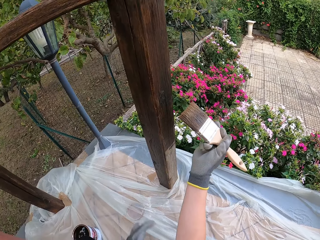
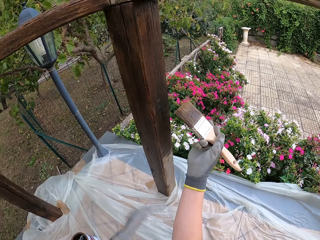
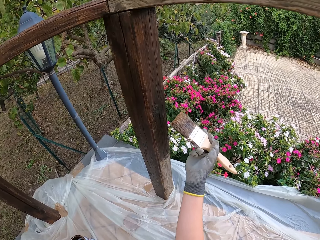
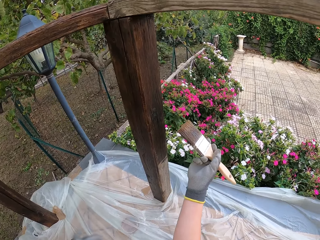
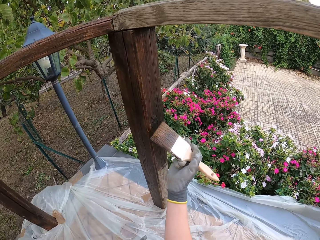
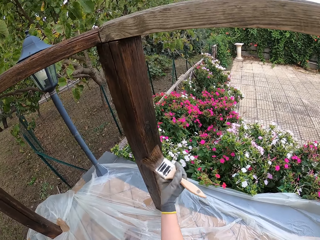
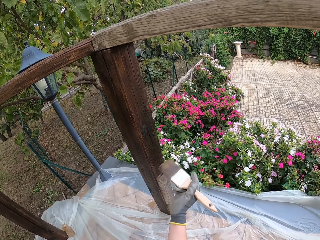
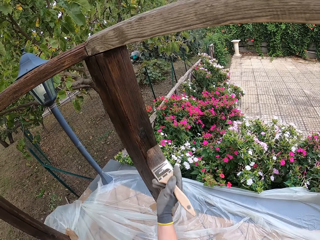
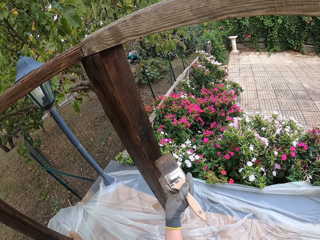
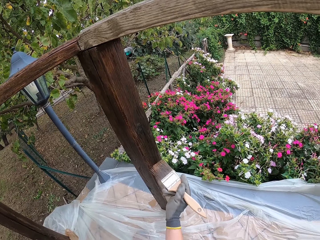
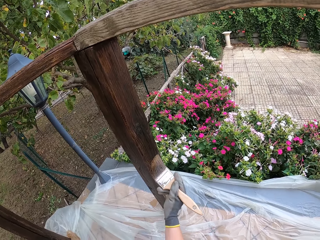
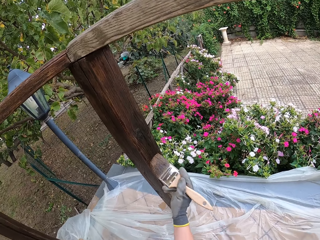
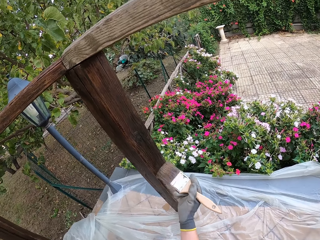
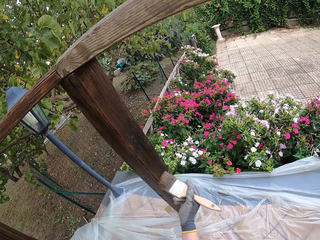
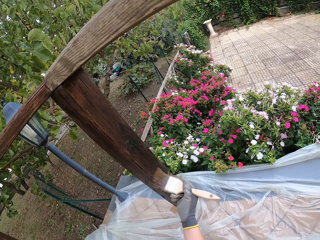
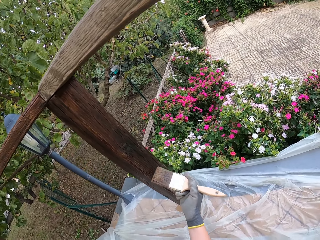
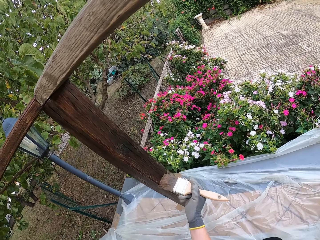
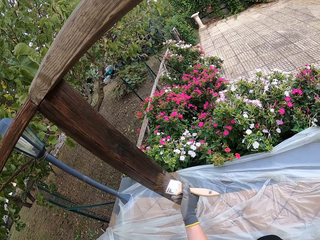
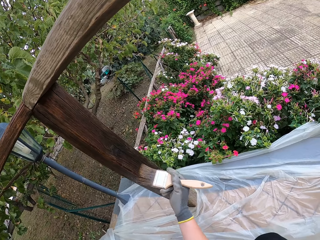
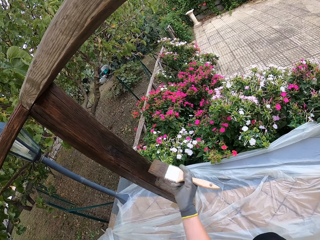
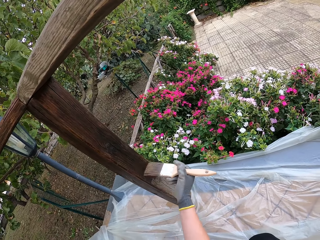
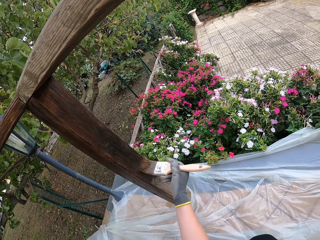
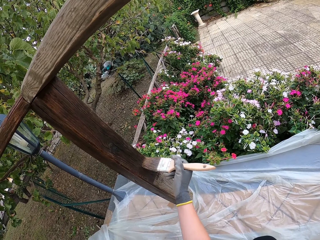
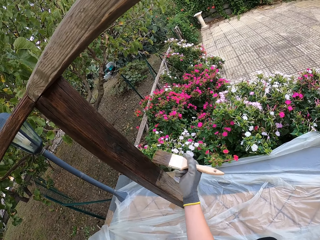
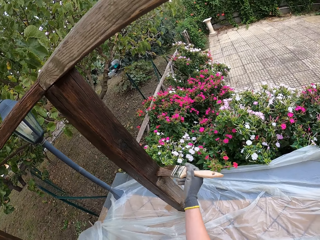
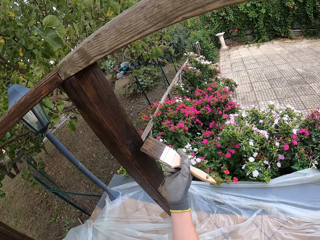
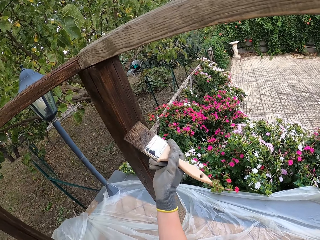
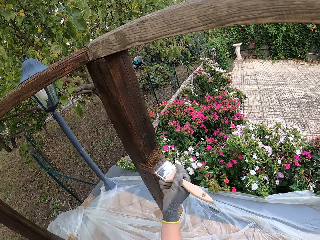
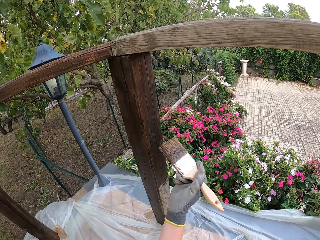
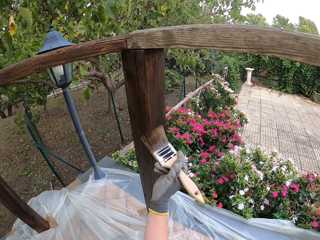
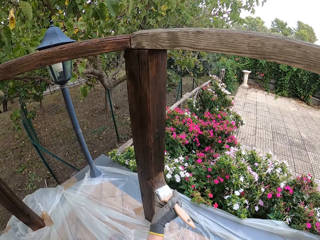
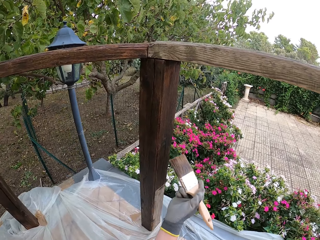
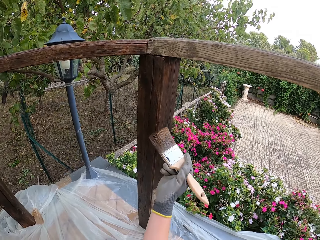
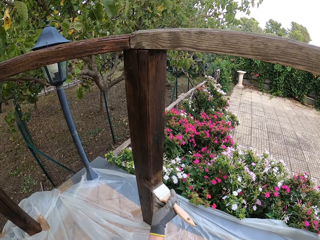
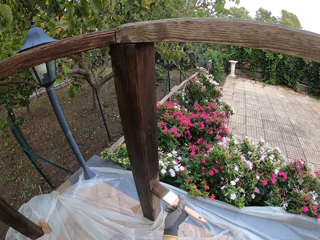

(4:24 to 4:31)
The camera wearer moves his hand. He paints the wood rail.

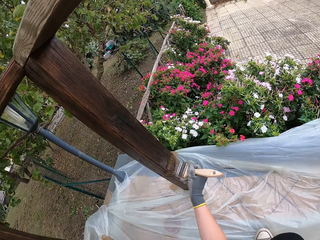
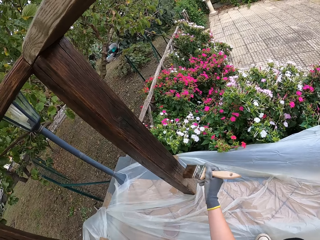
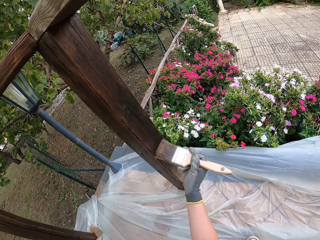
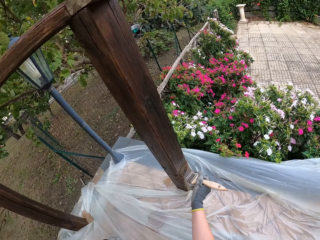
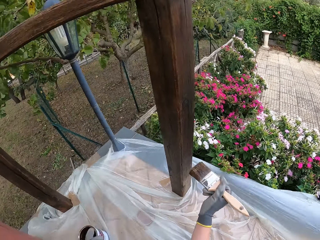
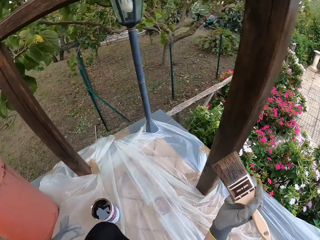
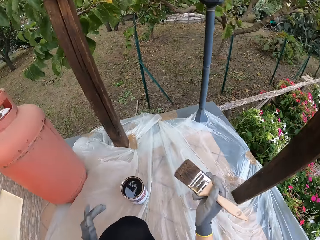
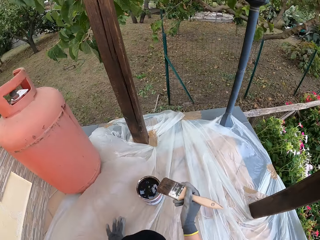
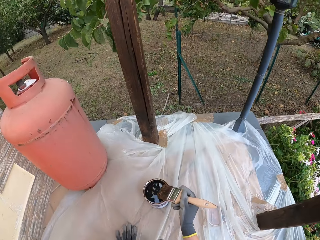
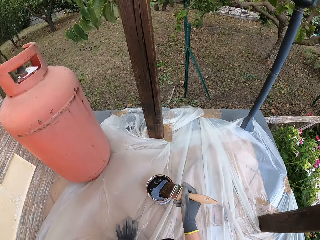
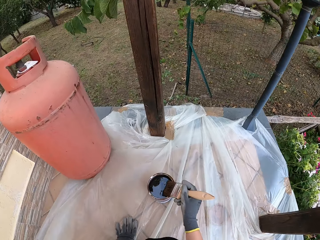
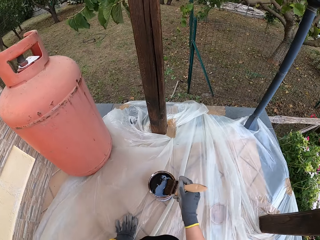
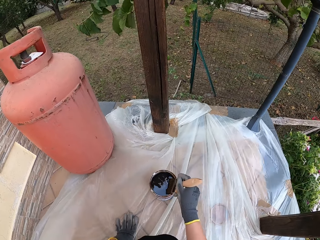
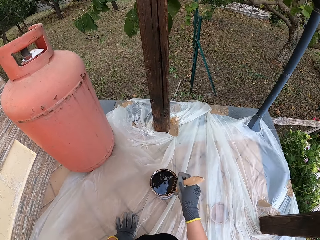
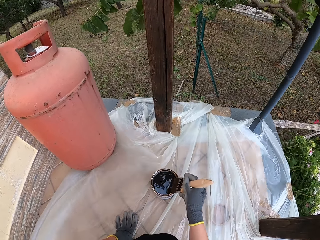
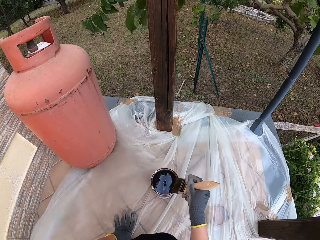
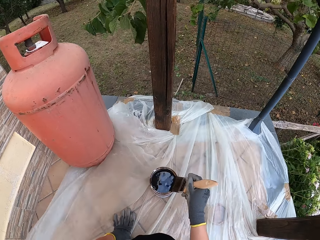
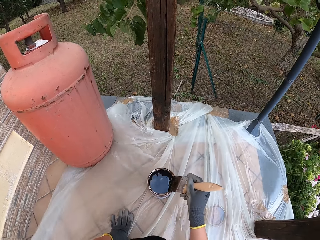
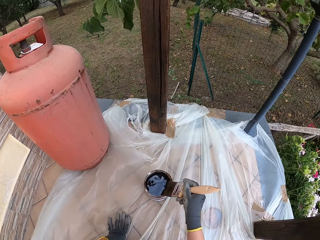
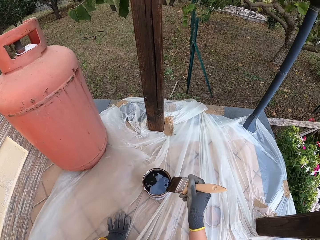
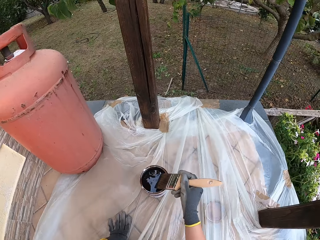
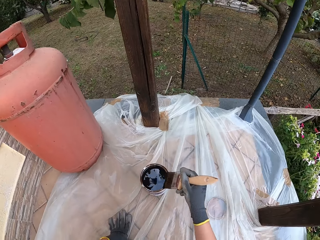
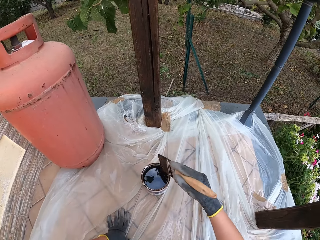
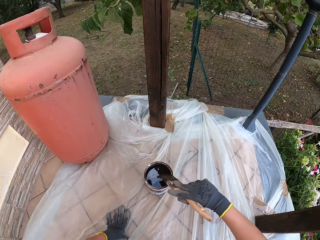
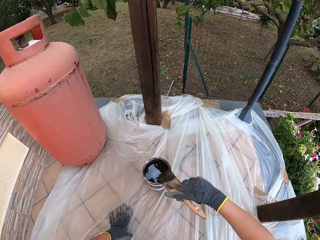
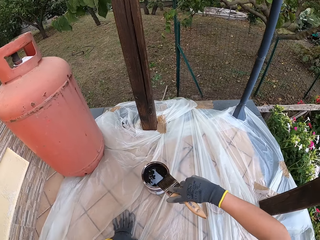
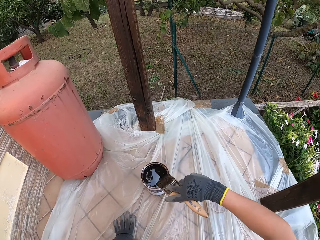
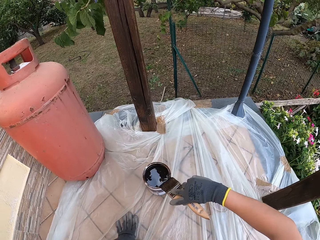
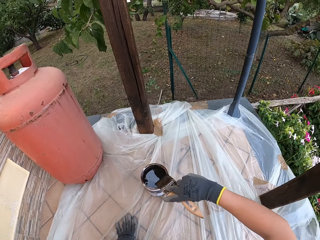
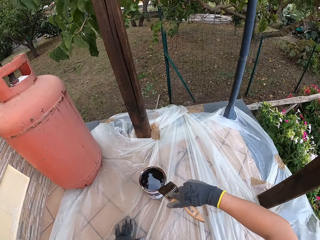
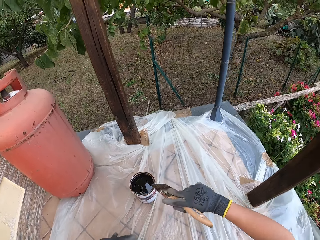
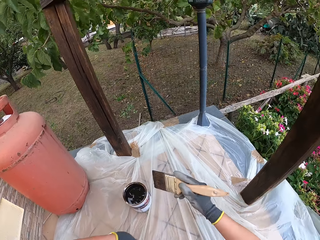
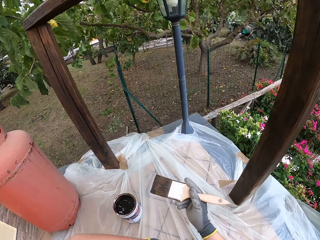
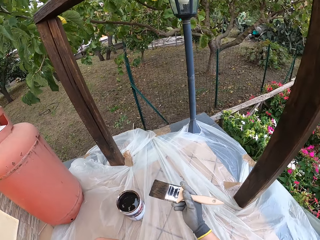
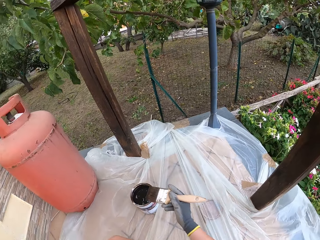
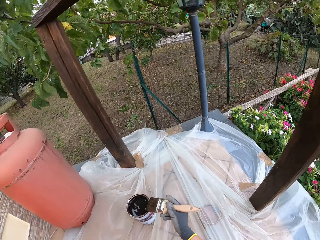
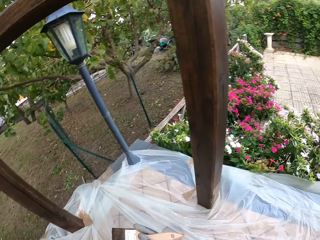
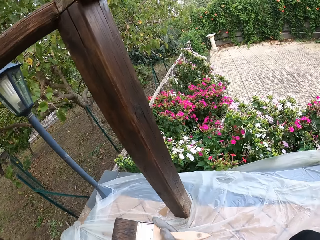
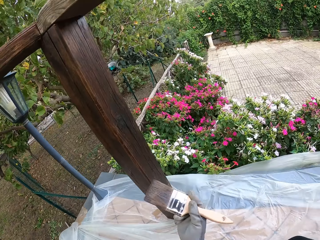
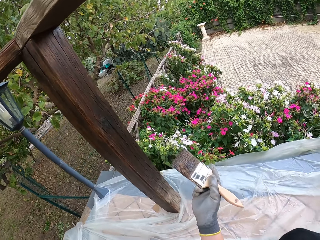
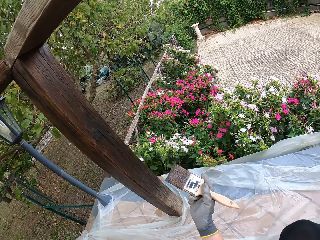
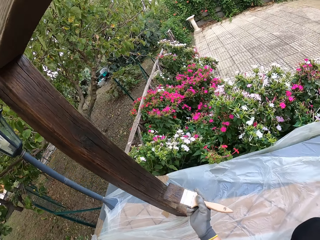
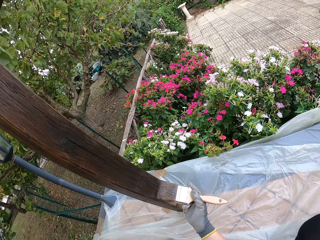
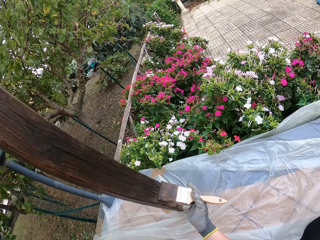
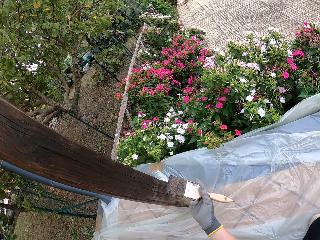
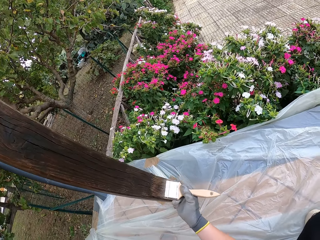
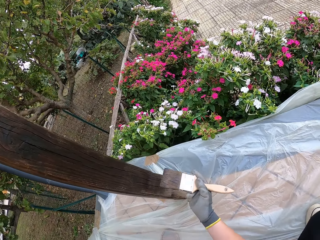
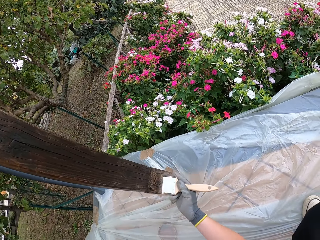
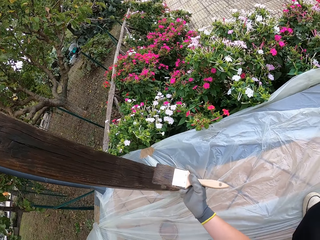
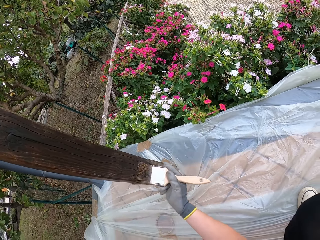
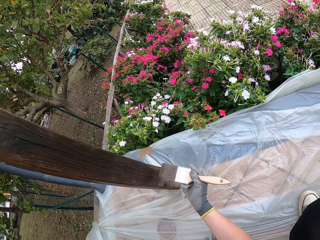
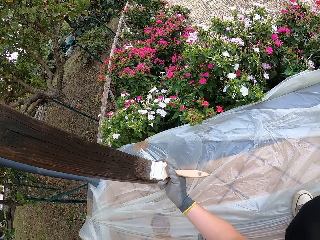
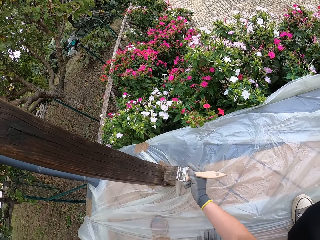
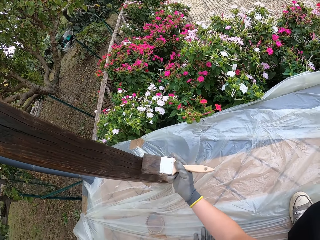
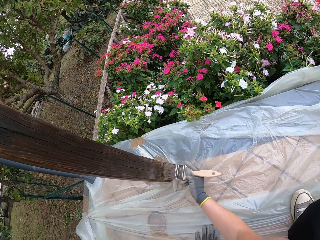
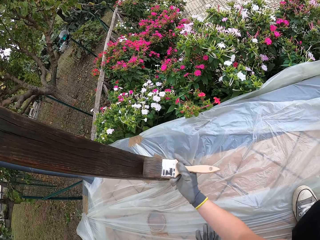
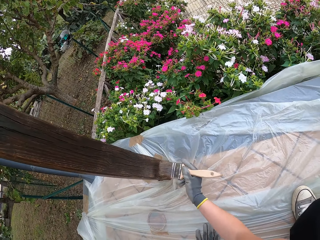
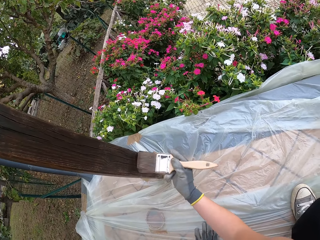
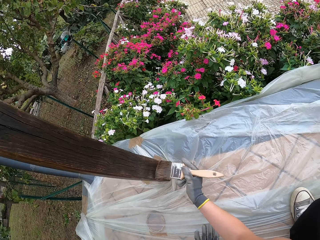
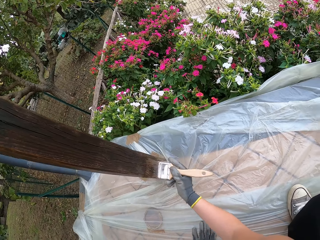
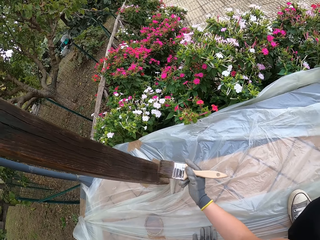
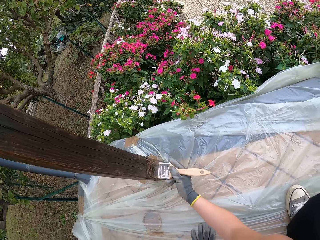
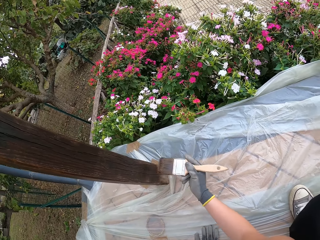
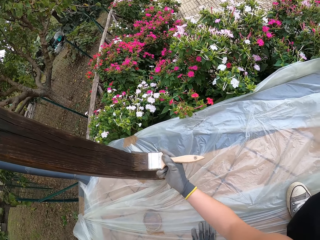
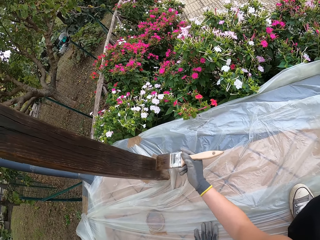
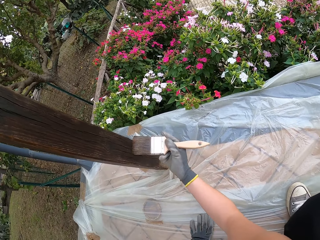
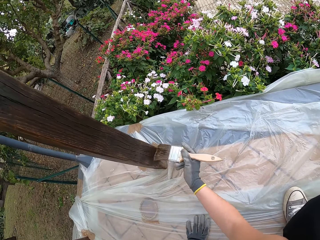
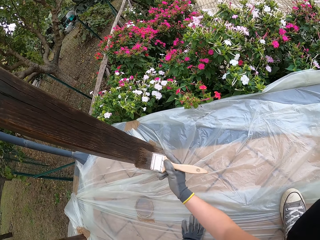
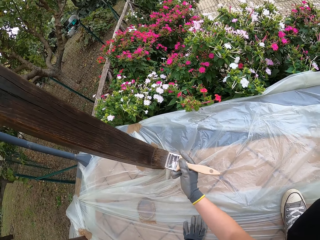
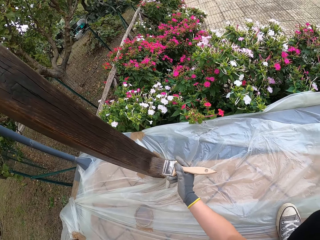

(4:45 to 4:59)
The camera wearer dips the paint brush into a paint can on the ground. They clean the paint brush on the edge of the paint can. They apply paint to the wood rail with the paint brush.
